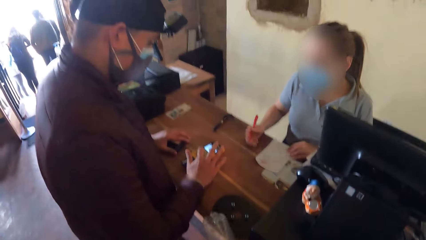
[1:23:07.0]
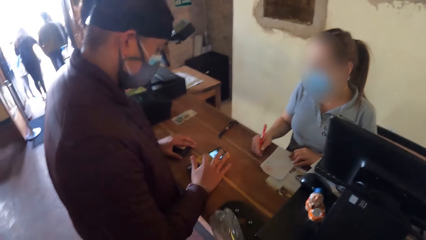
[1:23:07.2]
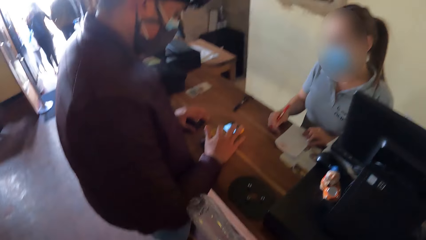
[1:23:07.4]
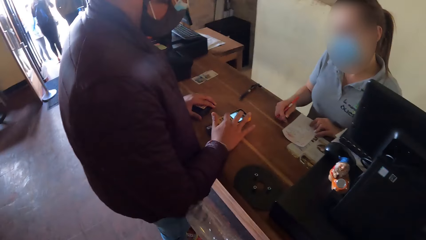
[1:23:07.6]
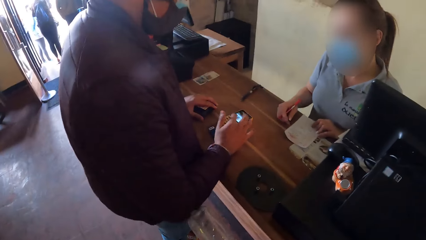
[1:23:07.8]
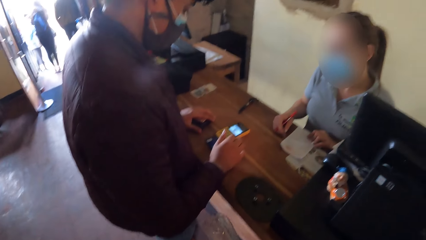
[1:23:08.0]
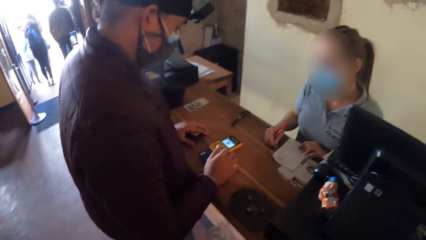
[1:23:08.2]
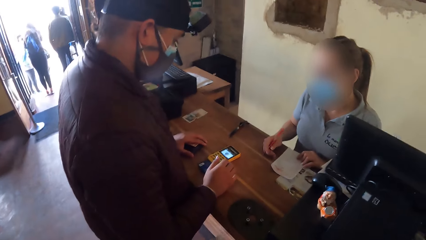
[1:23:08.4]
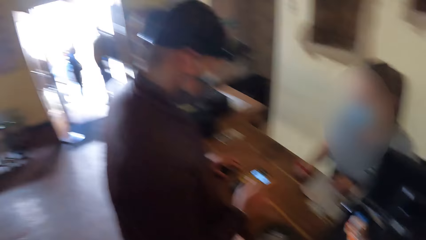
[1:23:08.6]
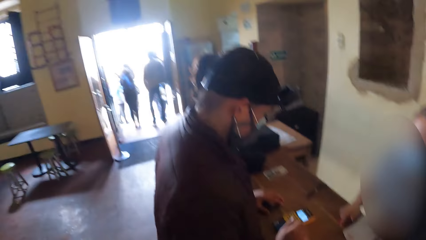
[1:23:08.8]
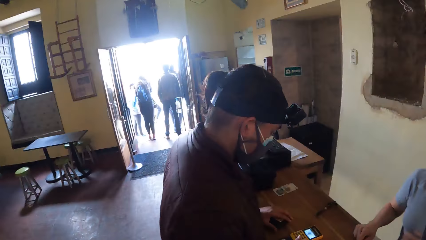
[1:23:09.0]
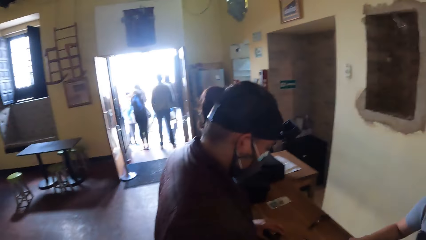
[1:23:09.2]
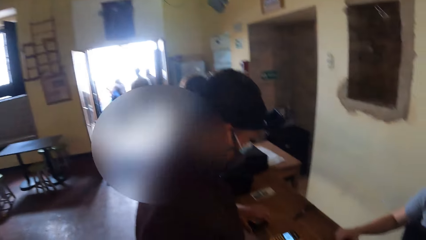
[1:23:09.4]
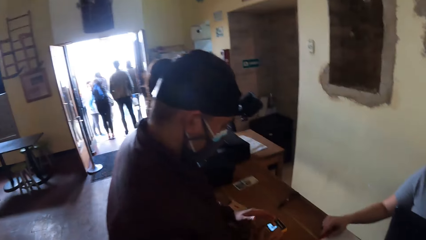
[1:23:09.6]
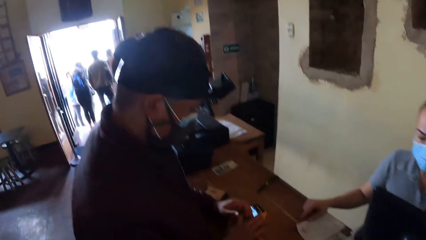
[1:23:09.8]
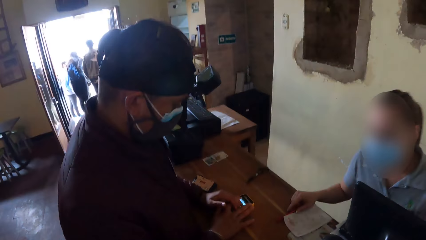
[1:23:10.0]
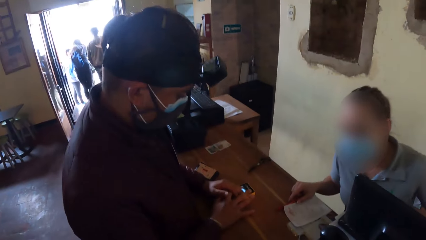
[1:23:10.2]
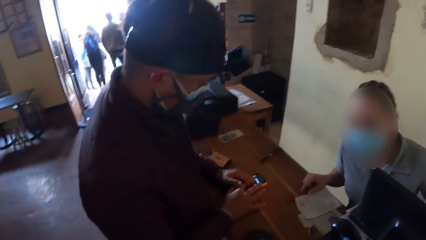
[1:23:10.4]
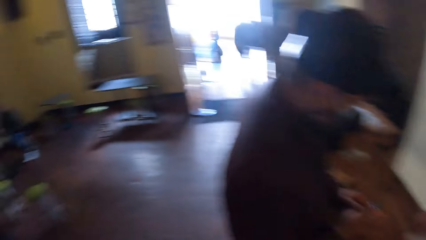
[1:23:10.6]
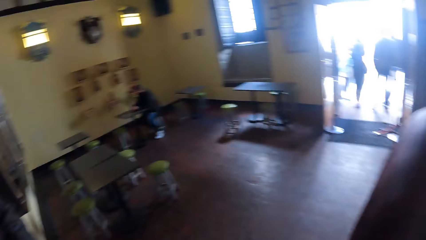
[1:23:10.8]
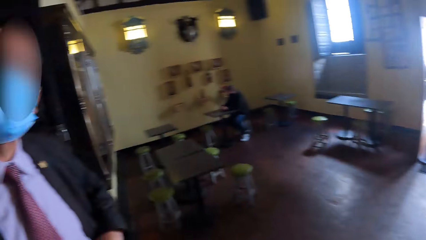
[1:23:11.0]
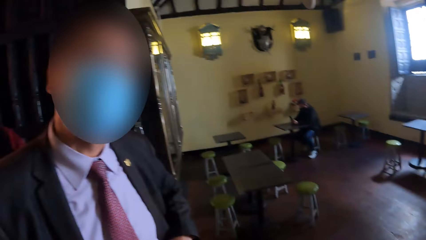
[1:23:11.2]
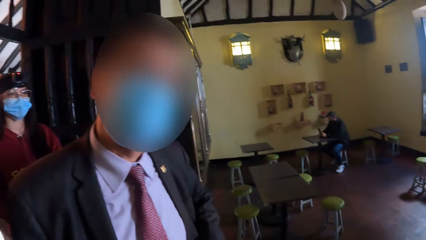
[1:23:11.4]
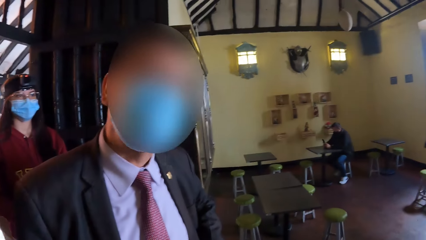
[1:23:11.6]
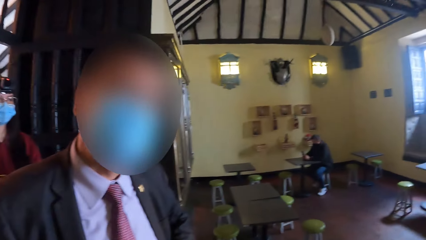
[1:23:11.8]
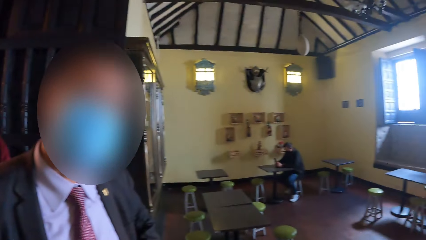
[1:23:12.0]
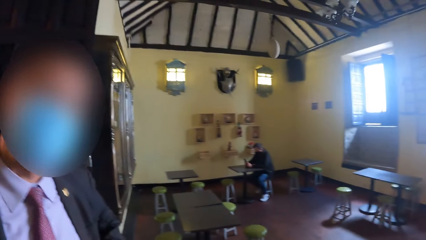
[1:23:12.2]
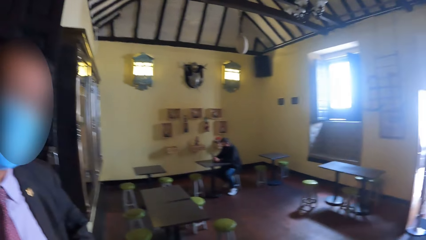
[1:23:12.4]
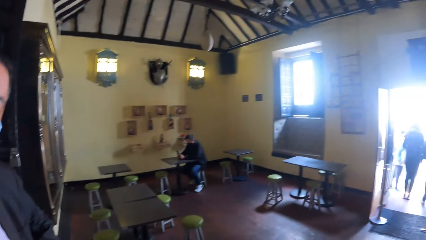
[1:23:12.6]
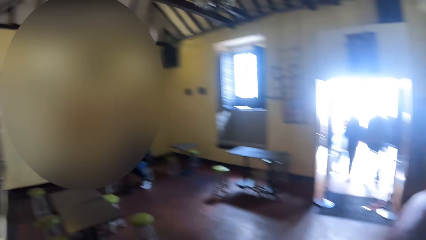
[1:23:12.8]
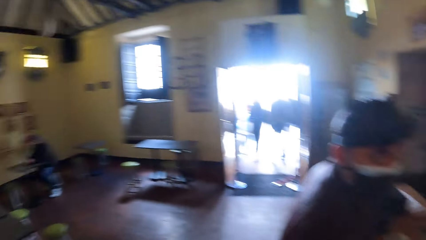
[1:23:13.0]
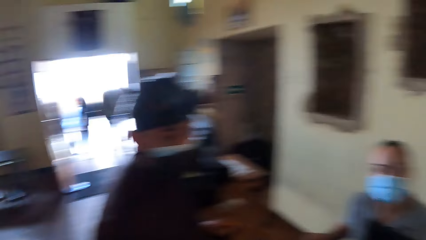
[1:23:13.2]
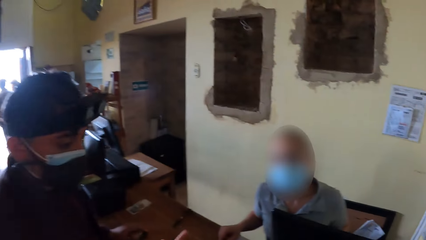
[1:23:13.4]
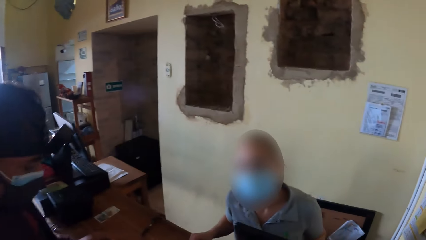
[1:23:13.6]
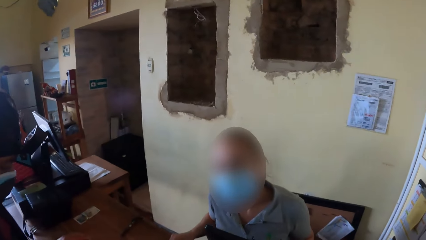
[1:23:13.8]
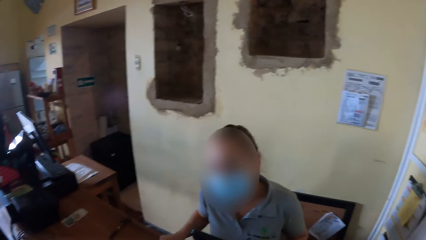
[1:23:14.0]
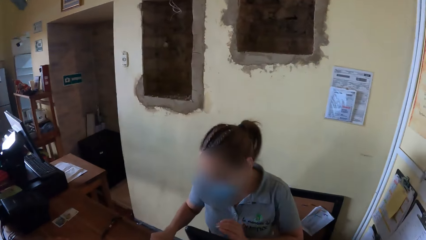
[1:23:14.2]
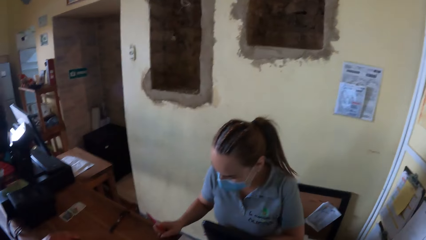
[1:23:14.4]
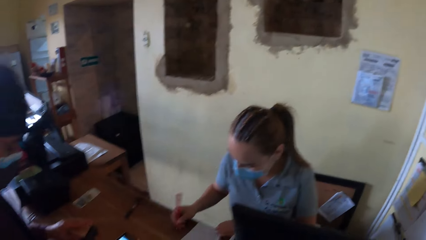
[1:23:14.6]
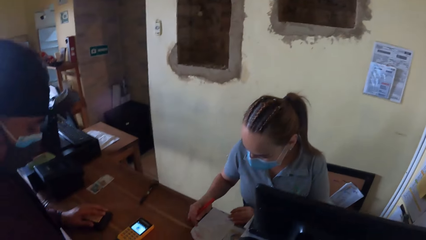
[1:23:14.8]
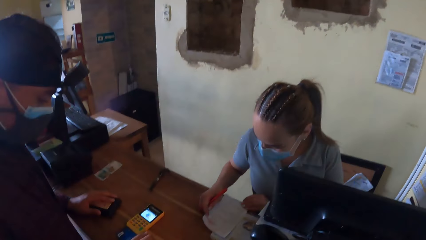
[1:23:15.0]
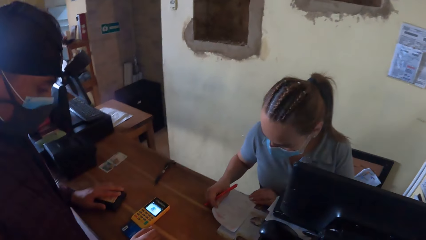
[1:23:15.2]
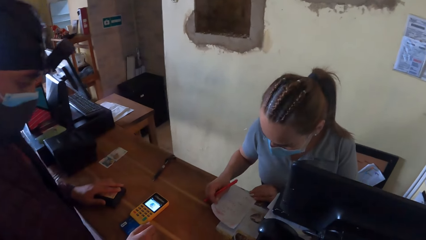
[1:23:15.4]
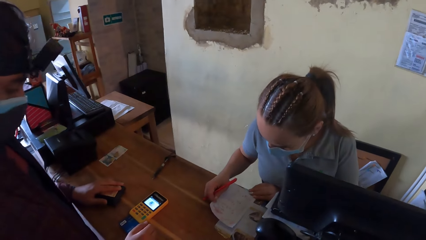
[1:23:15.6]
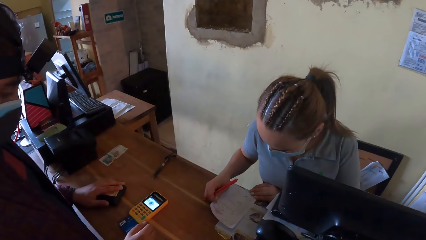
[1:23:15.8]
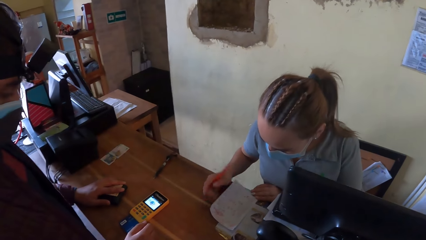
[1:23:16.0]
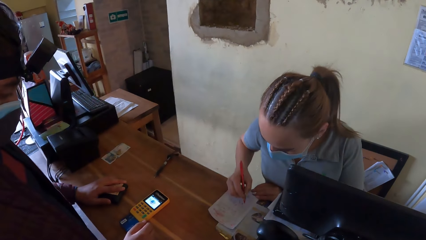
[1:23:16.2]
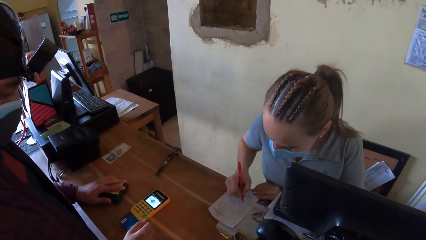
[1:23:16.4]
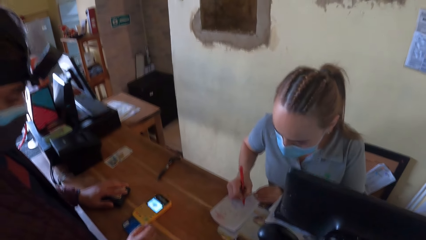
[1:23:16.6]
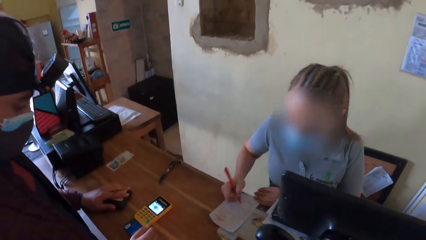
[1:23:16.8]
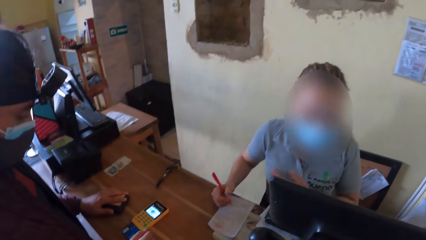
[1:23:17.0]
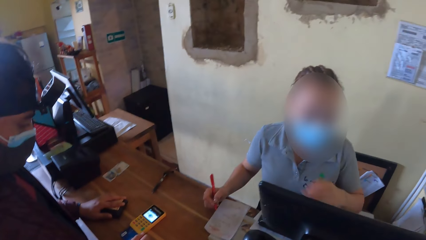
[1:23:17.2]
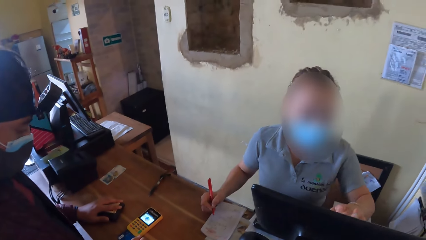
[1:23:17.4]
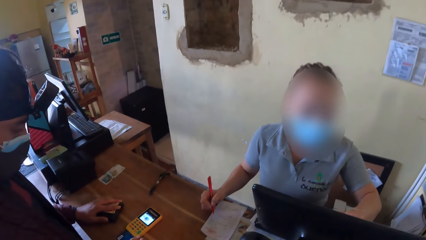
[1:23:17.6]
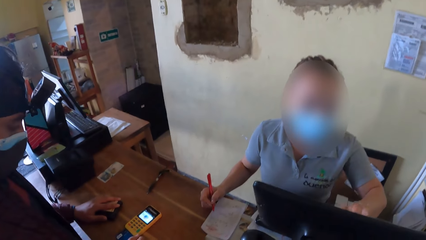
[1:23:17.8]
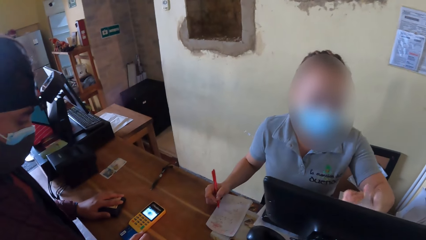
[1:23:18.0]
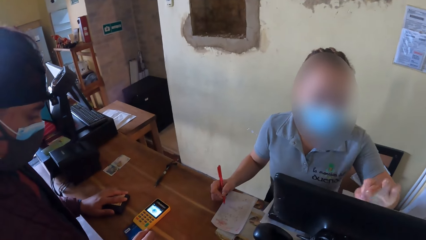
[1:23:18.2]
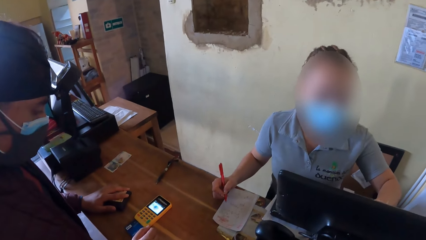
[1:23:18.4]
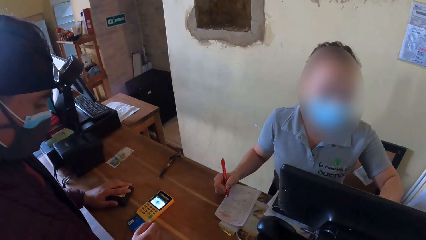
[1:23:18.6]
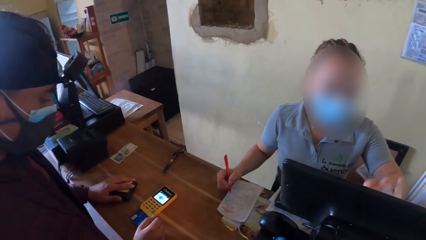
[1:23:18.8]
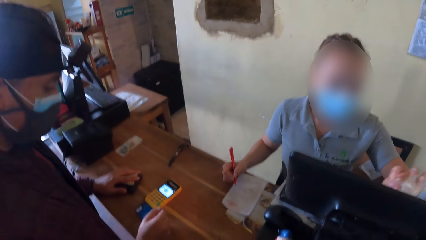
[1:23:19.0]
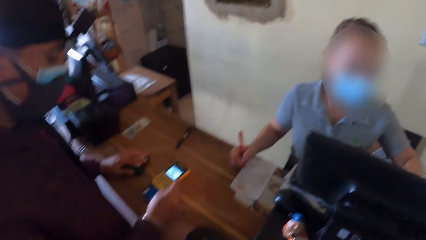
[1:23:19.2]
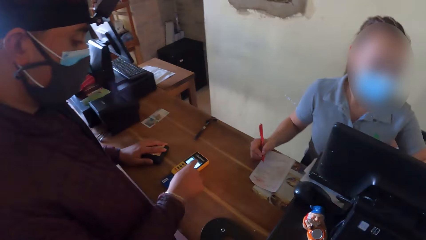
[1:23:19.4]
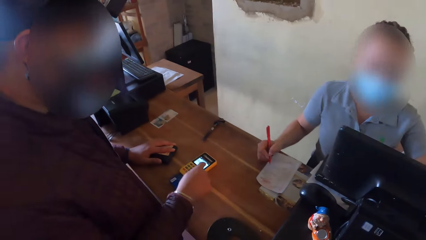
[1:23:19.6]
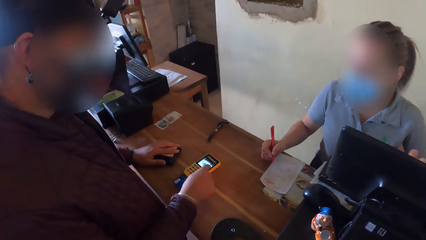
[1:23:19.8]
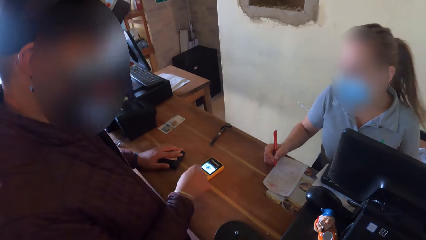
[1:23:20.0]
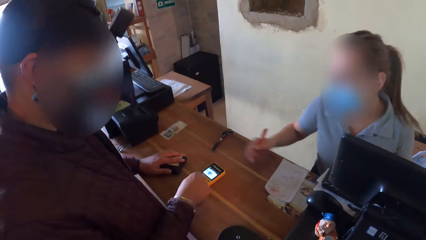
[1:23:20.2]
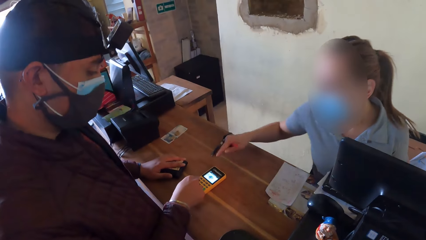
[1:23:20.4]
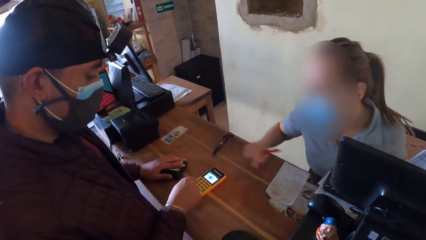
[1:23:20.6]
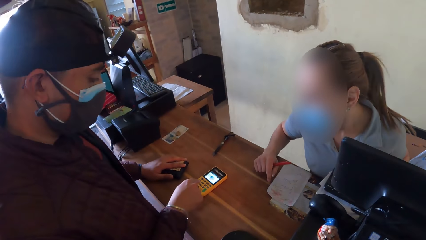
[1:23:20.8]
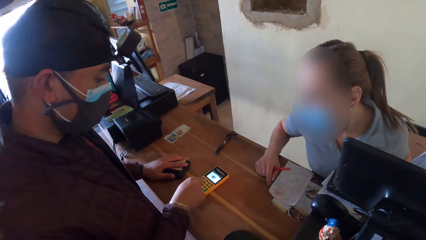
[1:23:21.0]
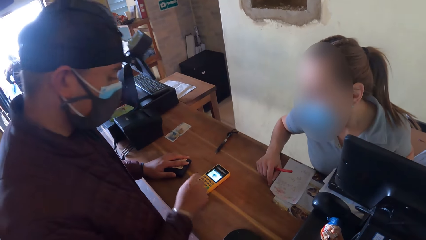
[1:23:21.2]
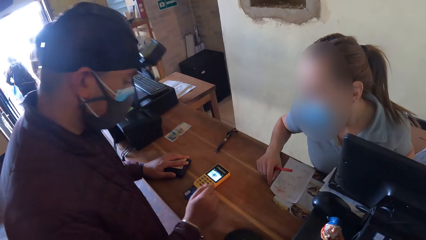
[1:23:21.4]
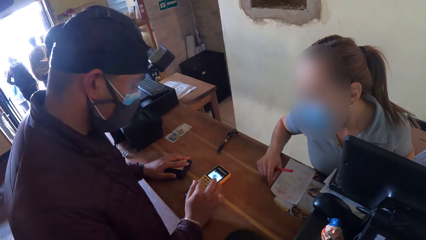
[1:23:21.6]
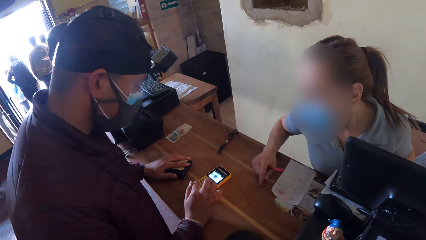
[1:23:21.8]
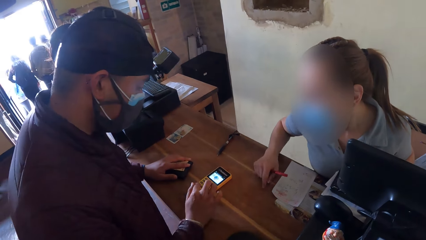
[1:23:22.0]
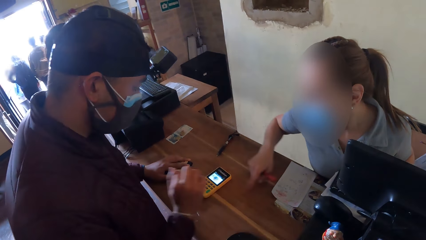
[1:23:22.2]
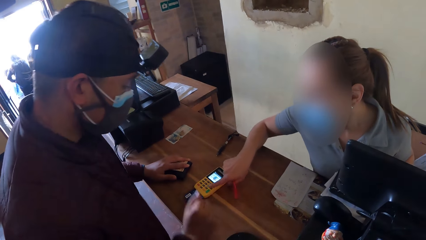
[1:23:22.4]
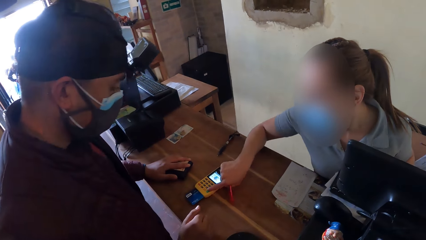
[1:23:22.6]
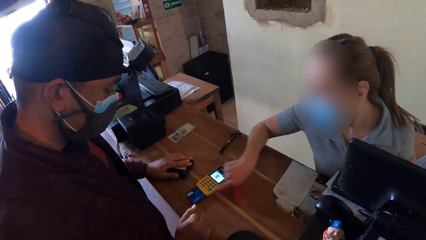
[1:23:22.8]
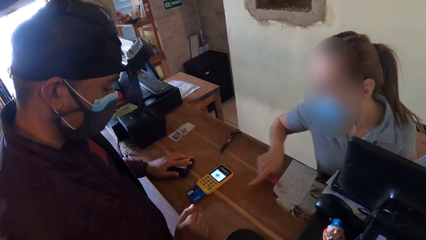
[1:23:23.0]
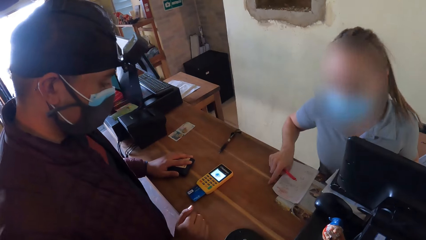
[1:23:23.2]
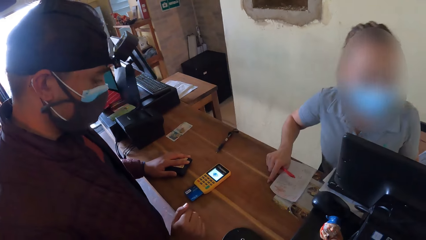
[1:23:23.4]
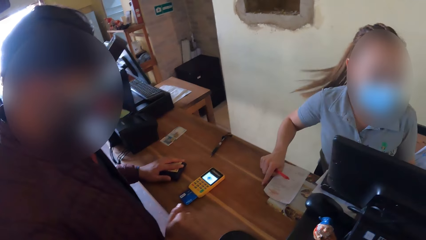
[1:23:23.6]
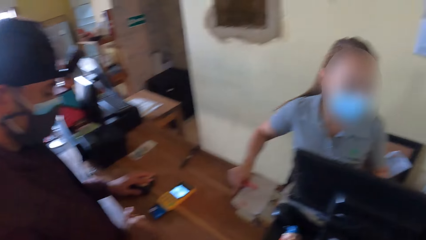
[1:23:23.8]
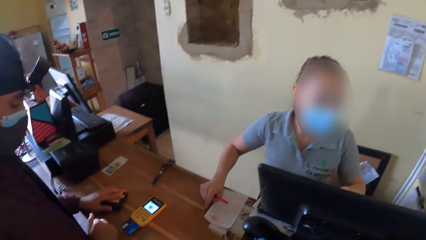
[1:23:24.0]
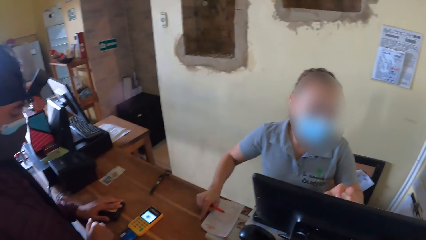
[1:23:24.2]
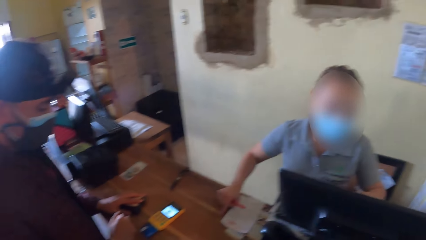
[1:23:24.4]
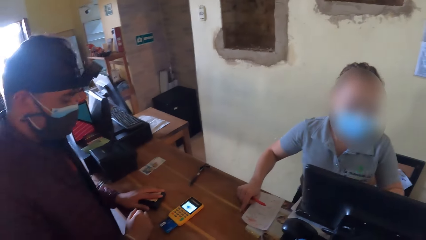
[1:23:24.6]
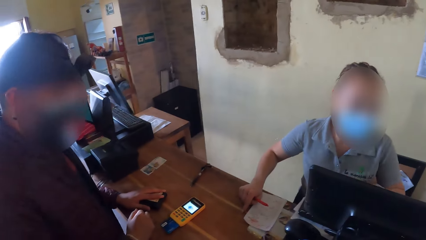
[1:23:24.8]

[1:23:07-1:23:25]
The man presses the POS on the table with his right hand. The camera wearer converses with the man. The woman writes on the paper on the table with the pen in her right hand. The woman presses a monitor screen with her left hand. The woman converses with the man. The woman presses the POS with her right hand.
